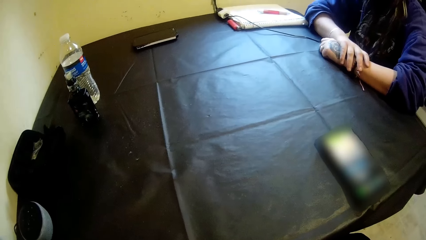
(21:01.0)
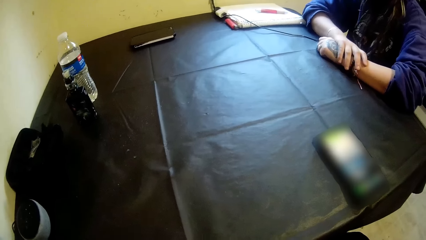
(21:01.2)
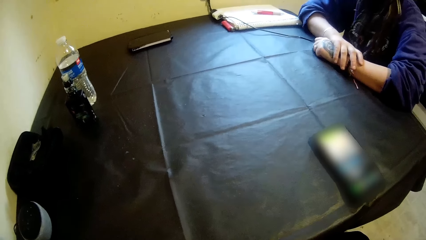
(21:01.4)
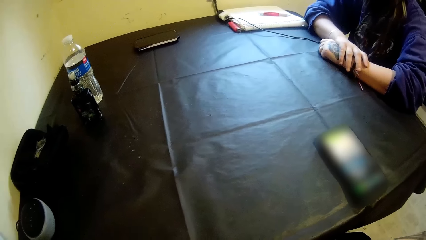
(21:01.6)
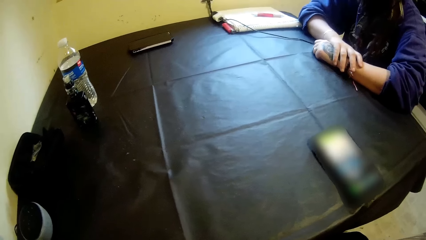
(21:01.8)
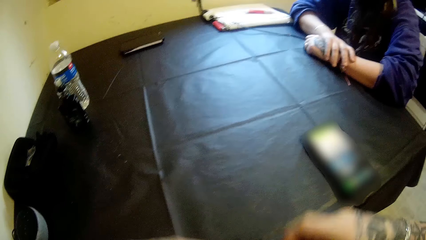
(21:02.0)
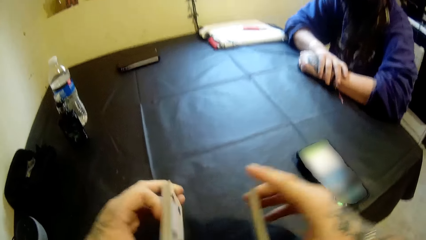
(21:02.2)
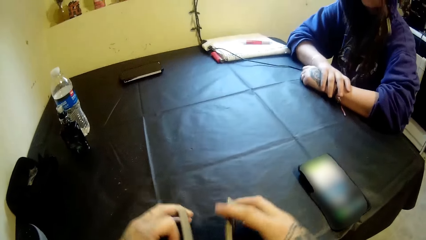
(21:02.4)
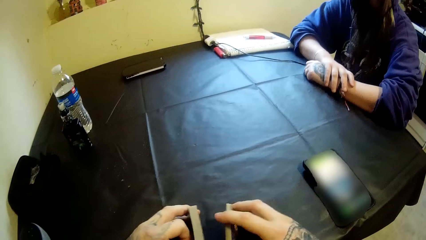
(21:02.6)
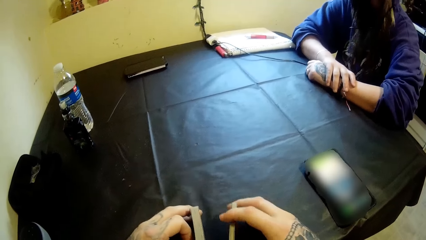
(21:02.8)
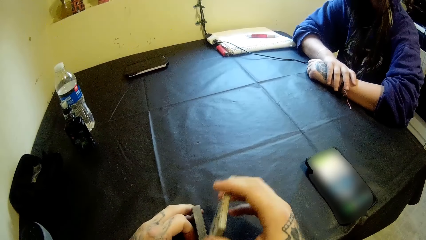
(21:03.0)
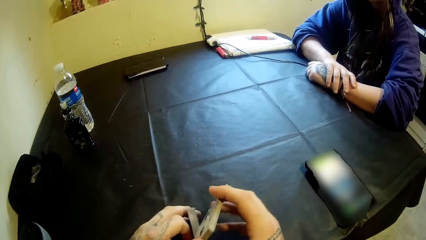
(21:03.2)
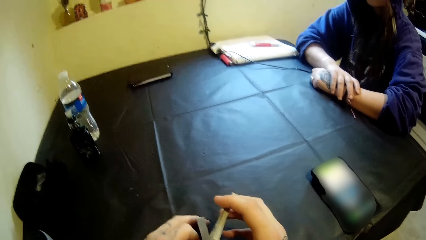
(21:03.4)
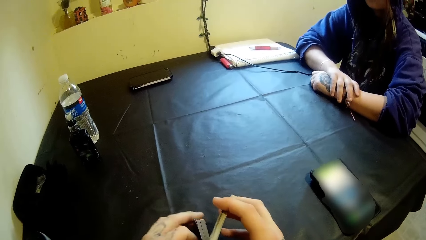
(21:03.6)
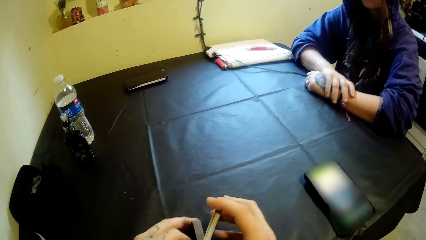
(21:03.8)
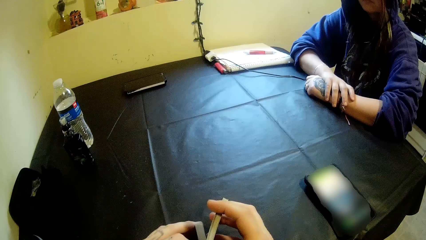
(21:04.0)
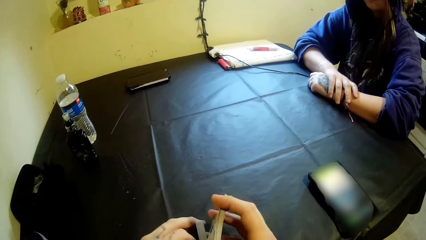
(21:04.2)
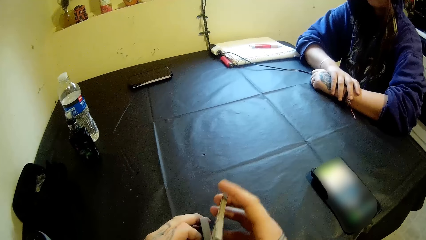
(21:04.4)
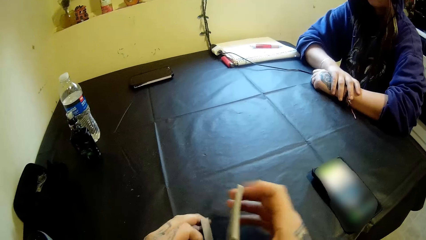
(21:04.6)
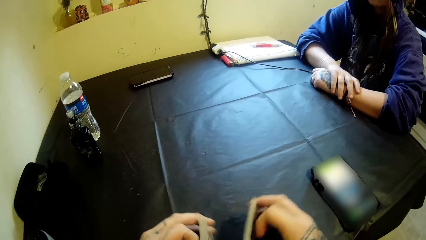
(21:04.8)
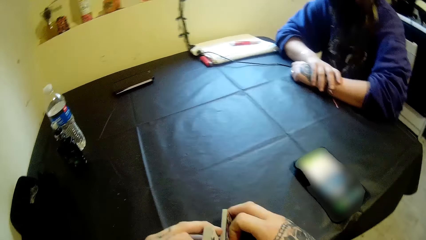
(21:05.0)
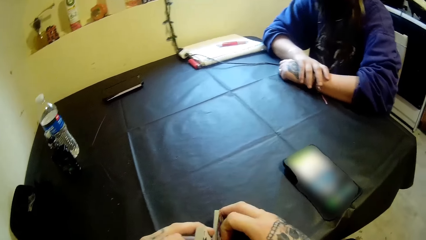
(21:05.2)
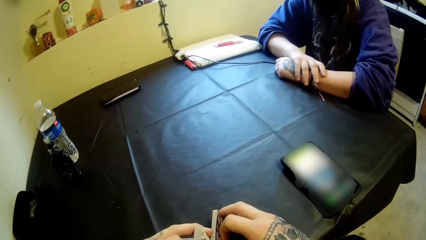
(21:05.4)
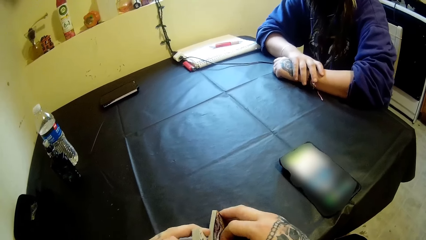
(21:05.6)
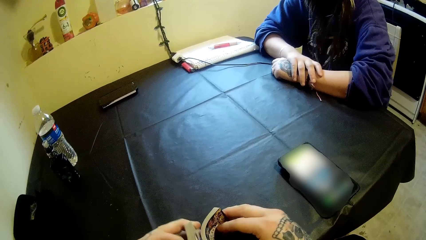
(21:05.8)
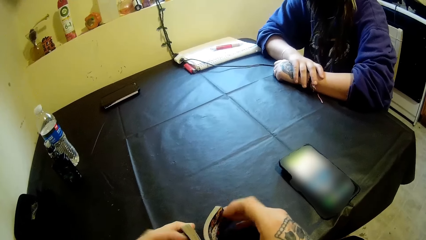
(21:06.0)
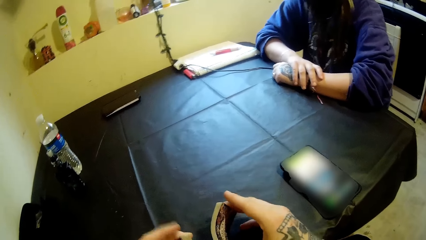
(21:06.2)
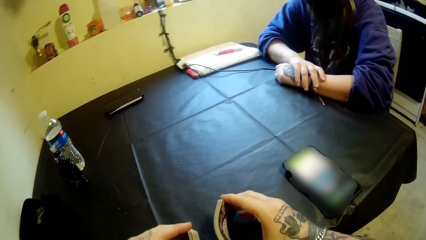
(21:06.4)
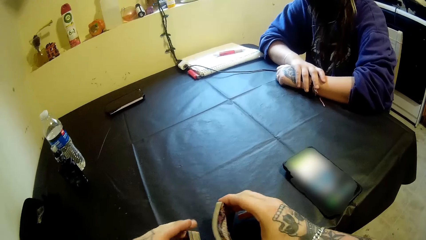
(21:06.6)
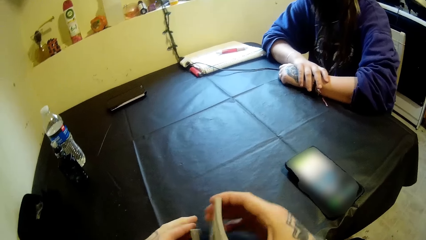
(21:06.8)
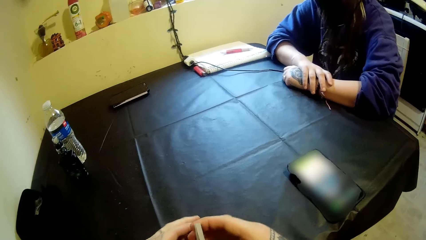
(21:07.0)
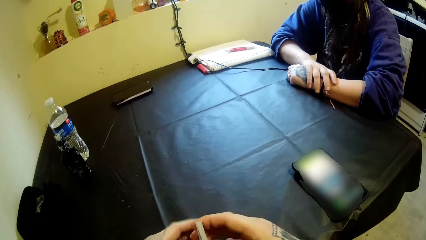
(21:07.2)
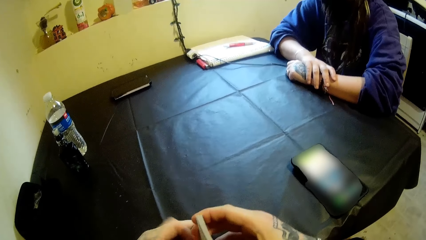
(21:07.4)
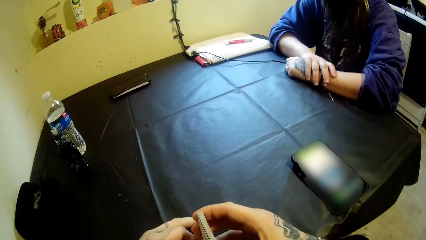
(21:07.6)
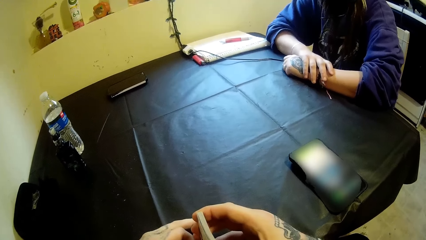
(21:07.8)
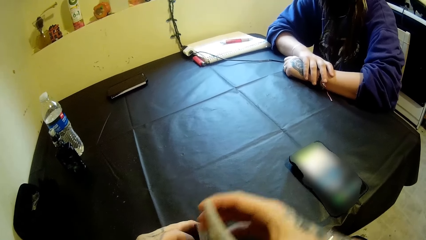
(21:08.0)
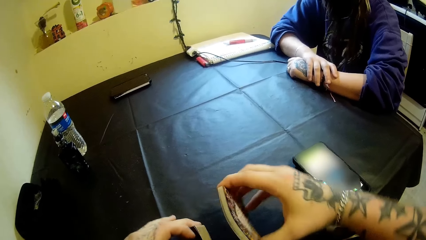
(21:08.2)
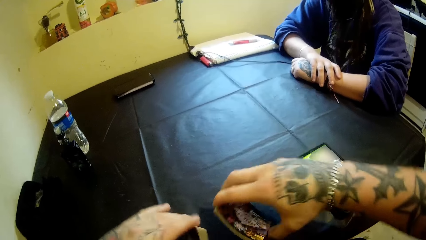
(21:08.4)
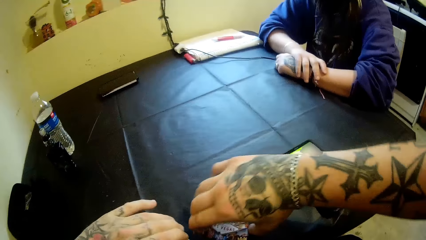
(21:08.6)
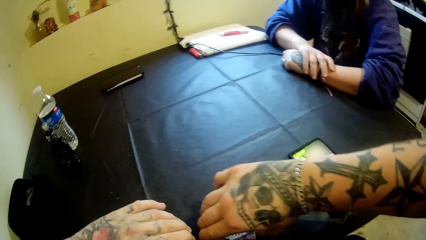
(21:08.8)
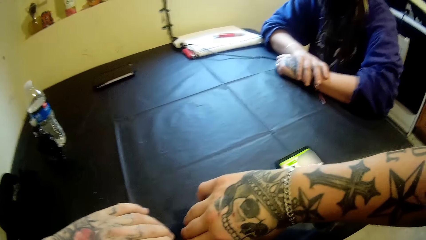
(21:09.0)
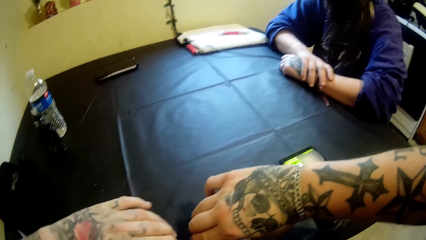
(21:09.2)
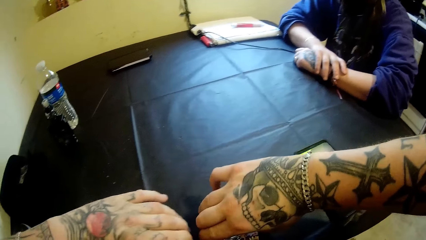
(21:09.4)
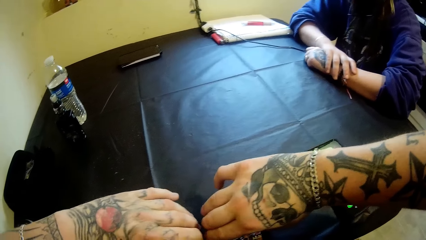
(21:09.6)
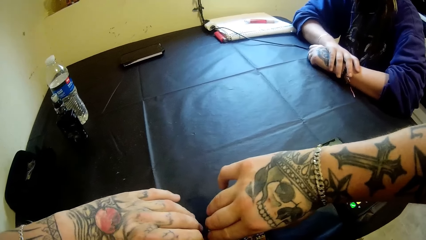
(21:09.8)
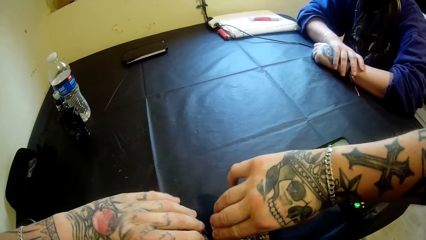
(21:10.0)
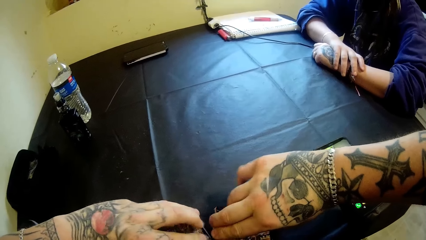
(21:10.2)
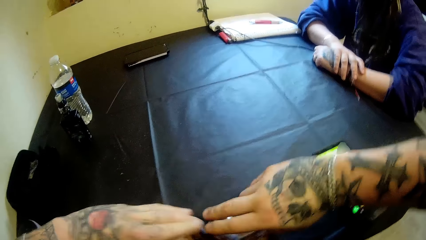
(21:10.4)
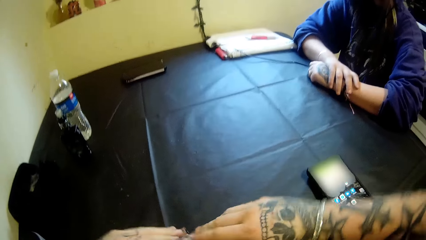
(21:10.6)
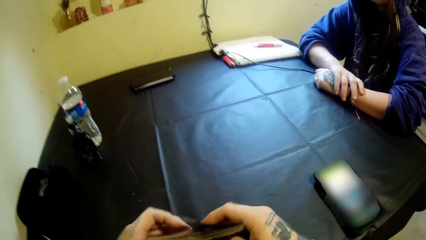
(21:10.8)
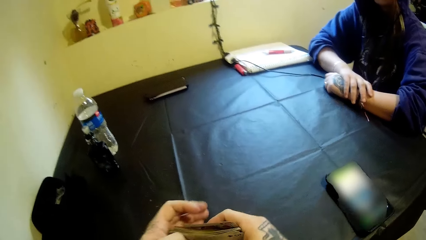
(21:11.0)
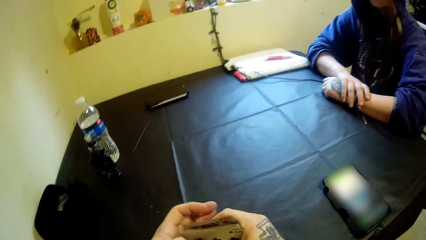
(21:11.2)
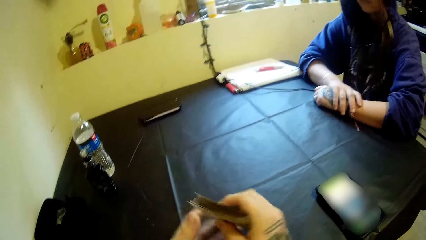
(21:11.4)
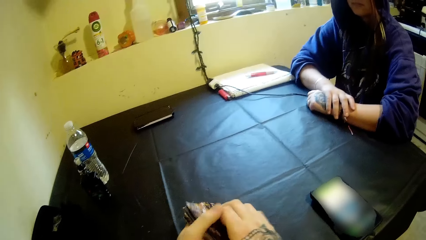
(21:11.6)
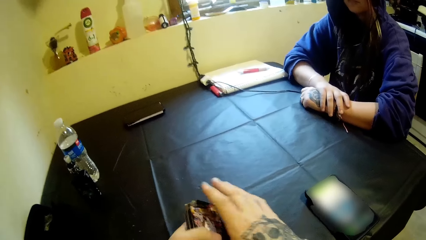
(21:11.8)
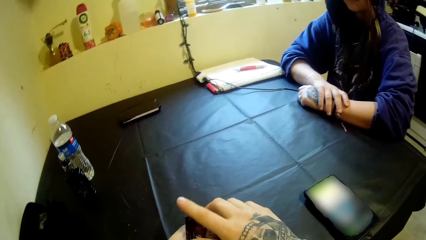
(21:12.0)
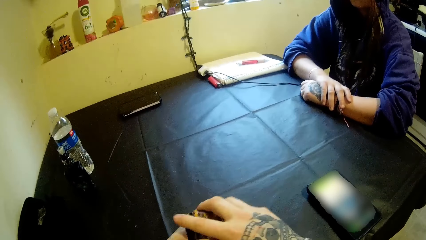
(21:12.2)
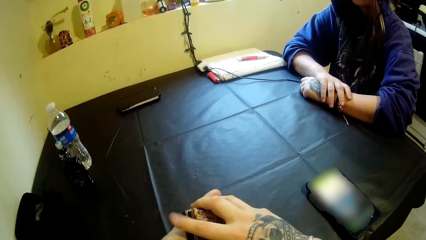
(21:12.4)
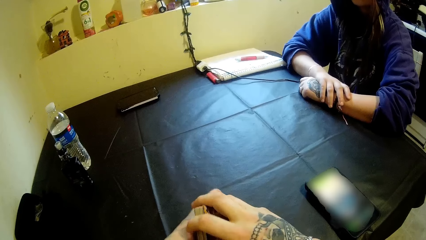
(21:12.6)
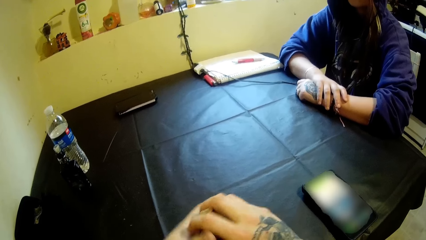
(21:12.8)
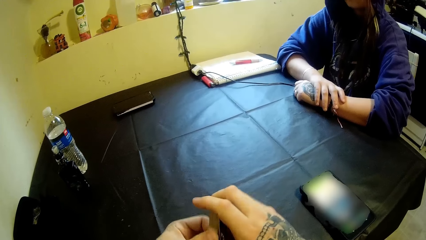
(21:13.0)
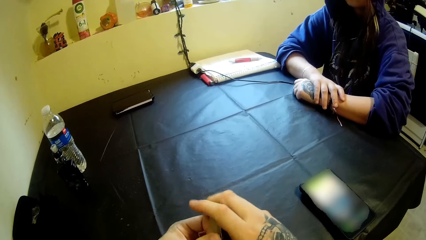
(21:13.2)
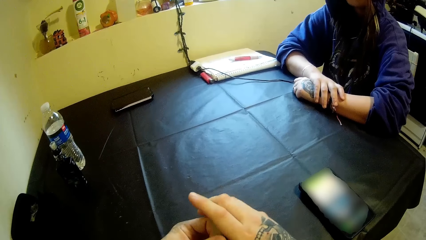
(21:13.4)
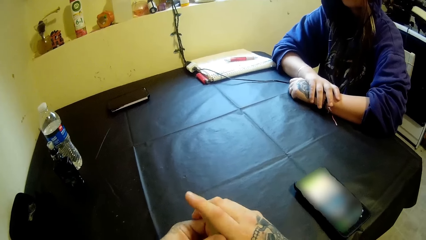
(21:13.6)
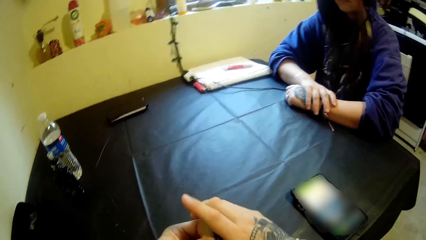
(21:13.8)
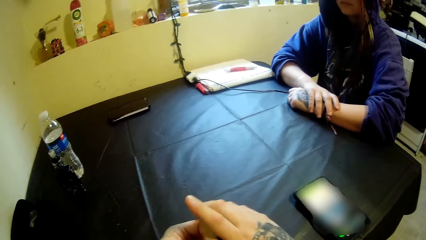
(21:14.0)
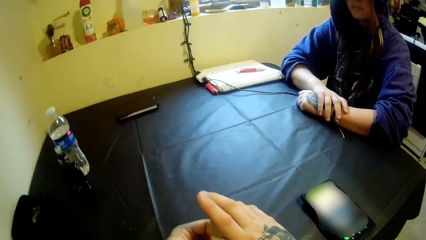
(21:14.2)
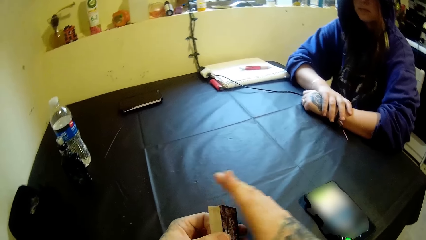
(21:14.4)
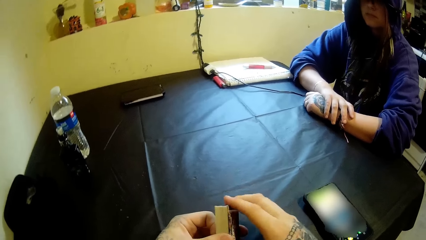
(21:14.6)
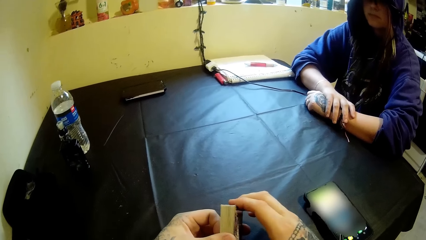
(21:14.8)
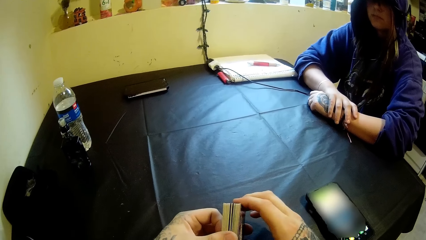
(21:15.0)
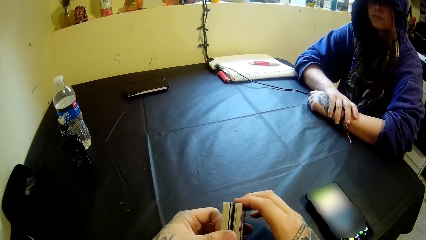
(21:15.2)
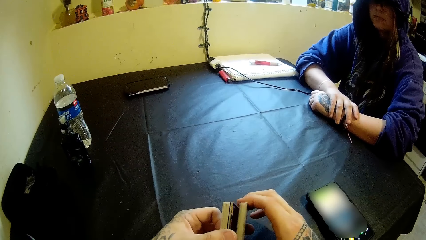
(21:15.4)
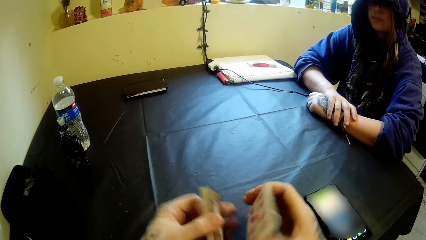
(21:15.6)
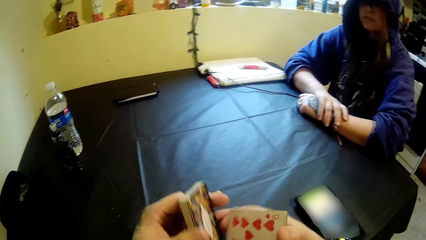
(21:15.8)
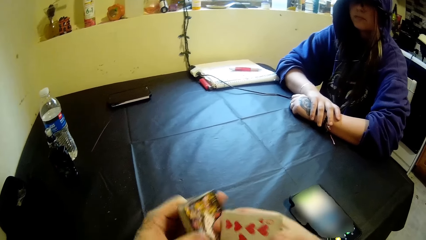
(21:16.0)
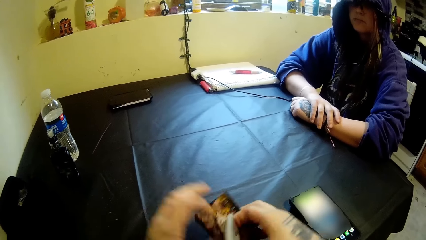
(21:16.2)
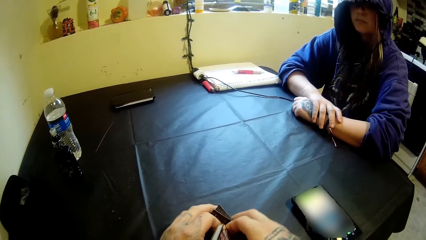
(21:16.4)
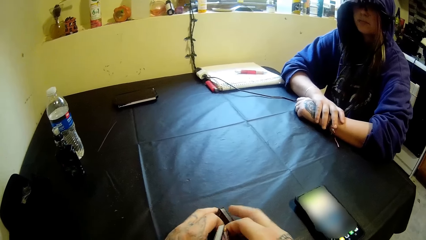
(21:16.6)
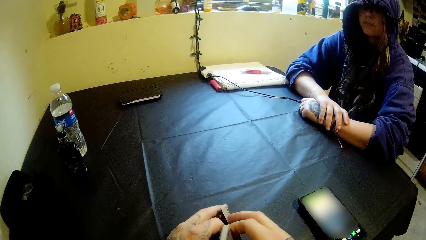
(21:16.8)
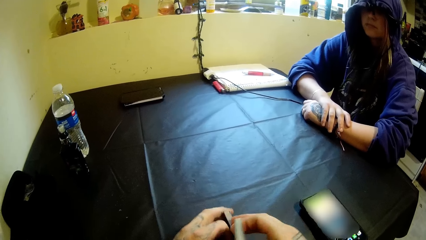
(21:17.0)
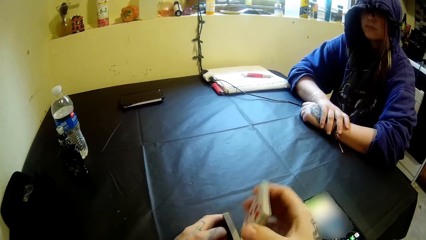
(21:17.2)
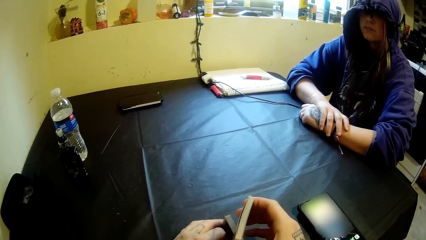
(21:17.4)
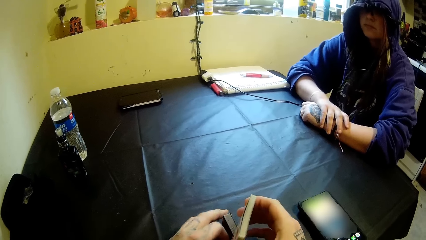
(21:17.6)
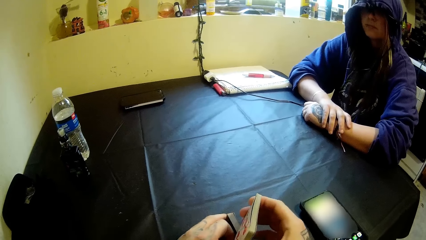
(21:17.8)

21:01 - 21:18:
The camera wearer places the cards on the table. He hits the cards in his left hand with the cards in his right hand. He adjusts the cards. He puts the cards in both hands on the table. He arranges the cards. He puts the cards together with both hands. He adjusts the cards with his right hand. He splits the cards into both hands. He adjusts the cards with both hands.
